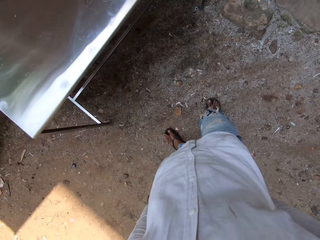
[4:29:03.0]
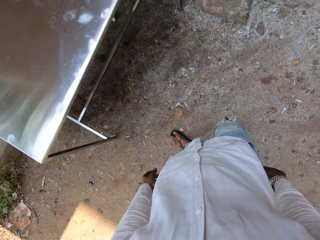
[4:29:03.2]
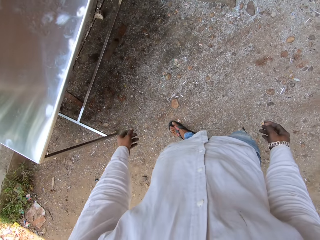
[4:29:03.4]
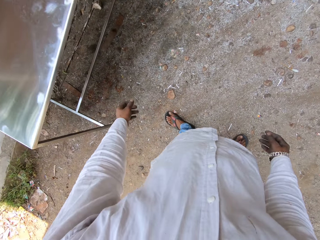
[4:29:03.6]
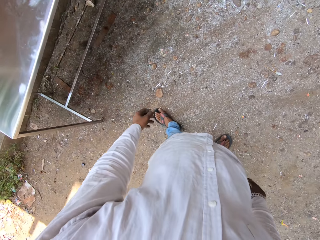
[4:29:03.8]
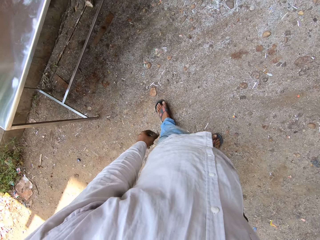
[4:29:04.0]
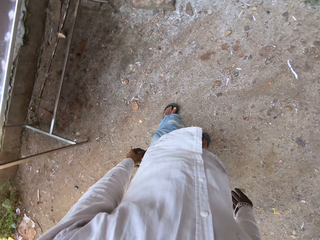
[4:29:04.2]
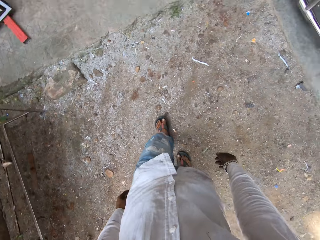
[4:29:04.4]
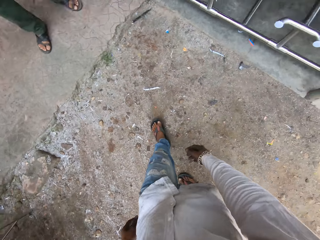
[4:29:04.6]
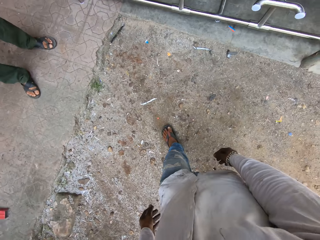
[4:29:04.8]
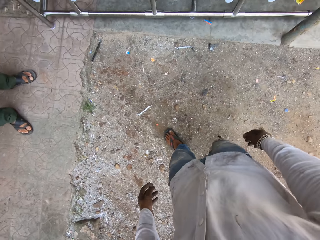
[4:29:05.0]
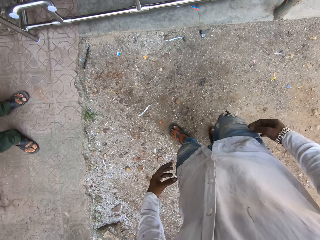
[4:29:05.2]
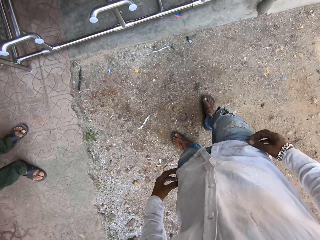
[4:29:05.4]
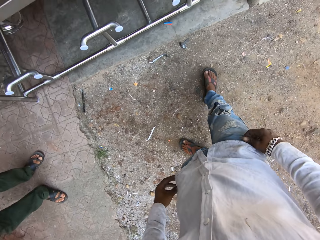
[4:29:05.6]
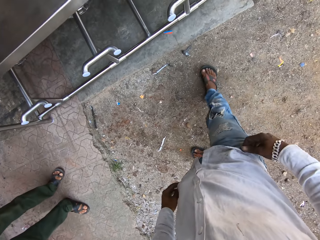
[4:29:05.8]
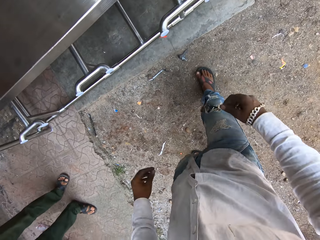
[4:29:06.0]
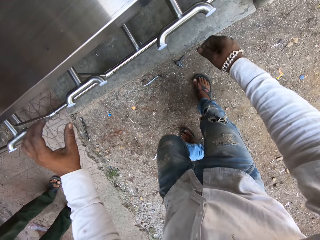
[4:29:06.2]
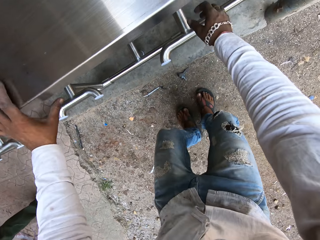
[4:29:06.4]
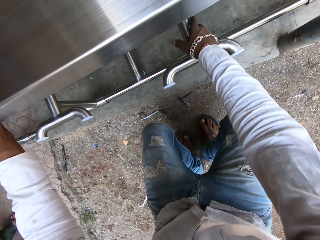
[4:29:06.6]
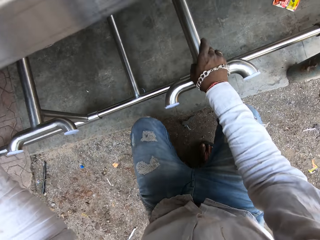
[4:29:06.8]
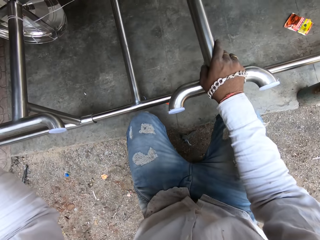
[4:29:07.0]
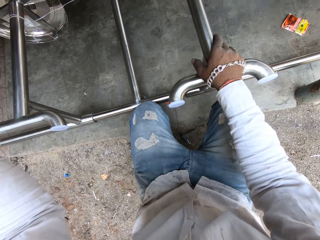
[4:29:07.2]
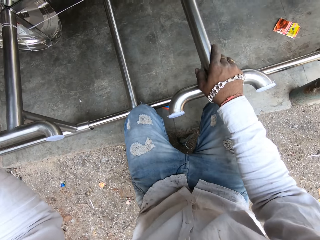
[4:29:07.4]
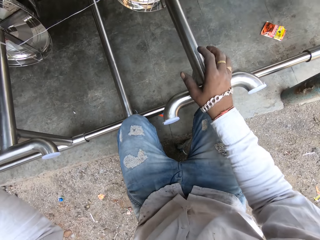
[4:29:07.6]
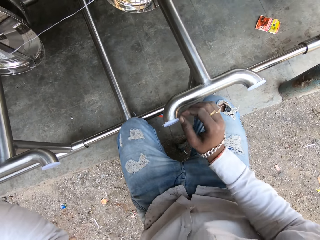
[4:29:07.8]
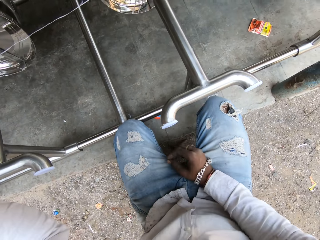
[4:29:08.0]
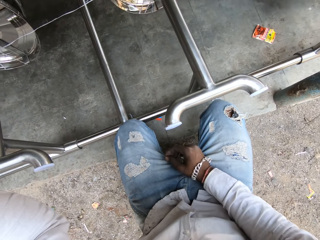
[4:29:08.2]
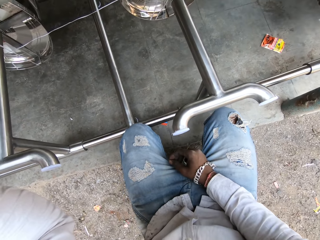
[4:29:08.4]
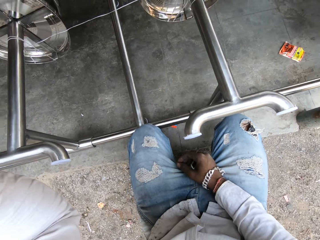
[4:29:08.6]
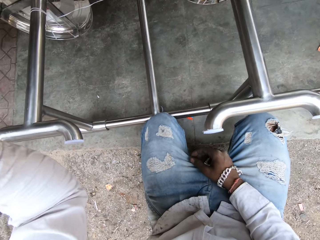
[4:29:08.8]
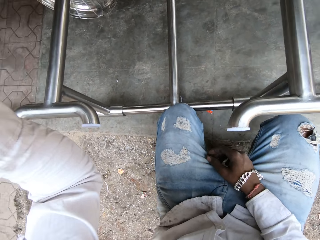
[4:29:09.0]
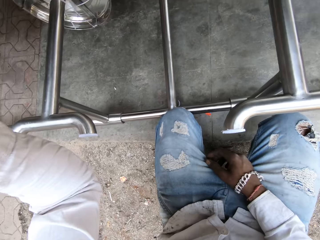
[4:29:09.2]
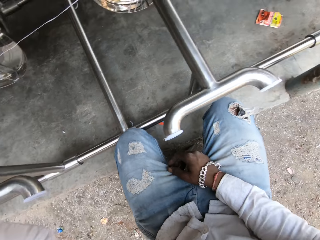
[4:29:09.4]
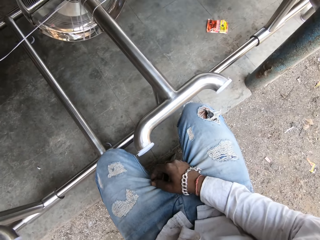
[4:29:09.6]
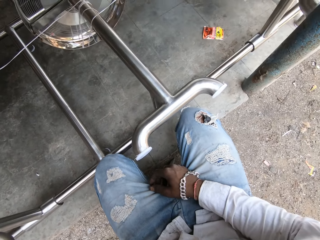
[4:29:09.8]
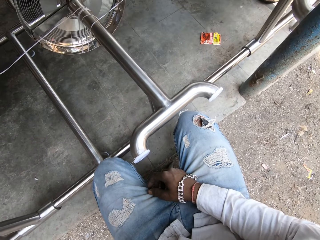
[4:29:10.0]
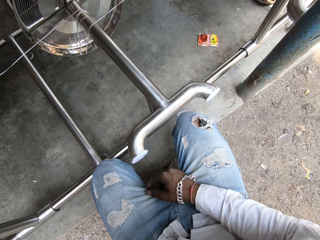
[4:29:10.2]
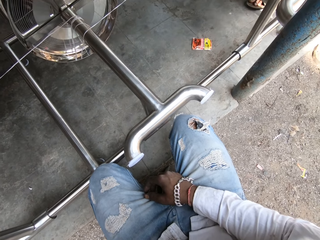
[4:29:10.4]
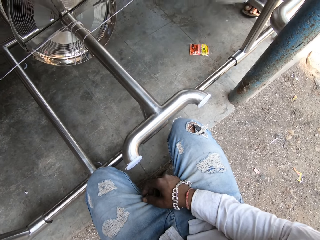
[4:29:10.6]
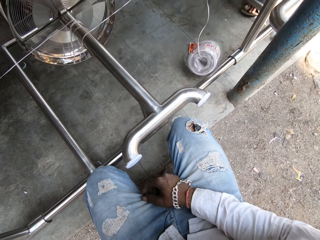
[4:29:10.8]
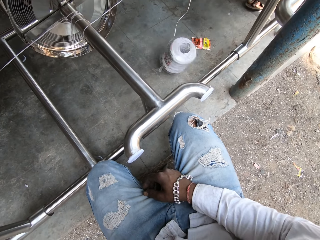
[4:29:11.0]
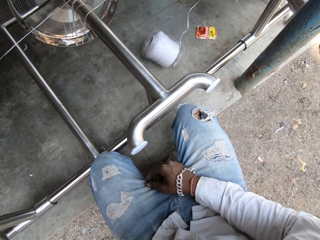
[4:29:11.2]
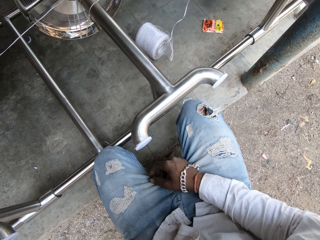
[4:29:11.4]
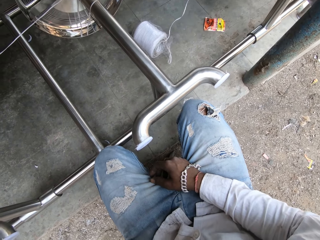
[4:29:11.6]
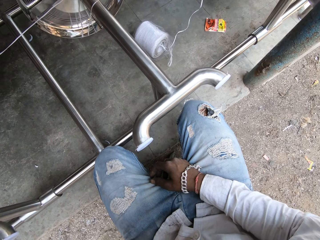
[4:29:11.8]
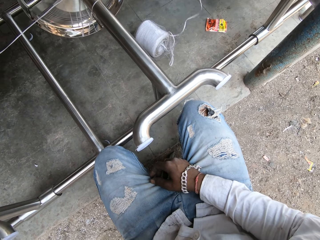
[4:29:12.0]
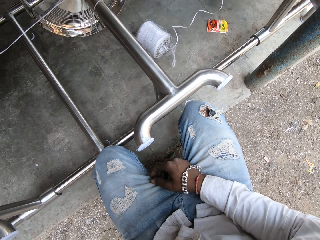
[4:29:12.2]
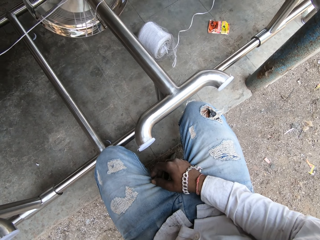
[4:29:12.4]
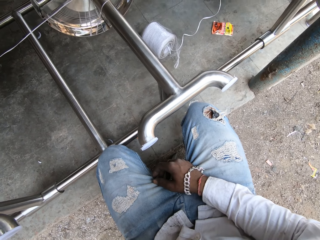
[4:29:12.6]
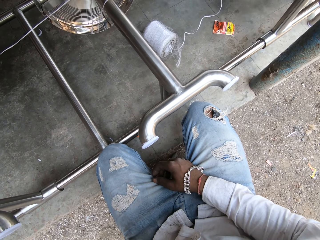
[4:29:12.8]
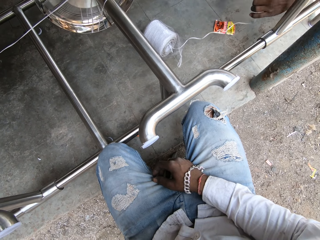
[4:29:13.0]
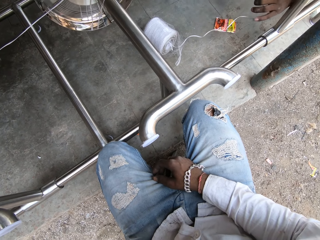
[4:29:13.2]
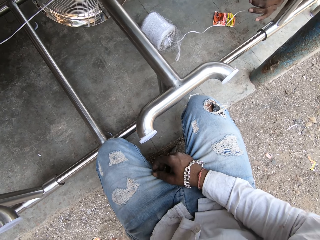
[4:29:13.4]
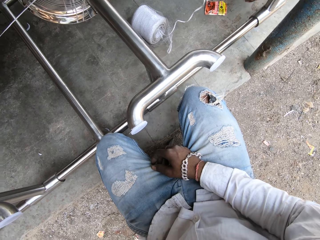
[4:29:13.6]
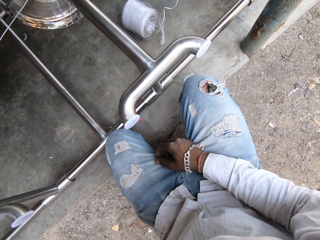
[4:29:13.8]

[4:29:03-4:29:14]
The camera wearer walks back. They squat. They kneel down. They lift the left hand. They pull the stand with the right hand. They look around.

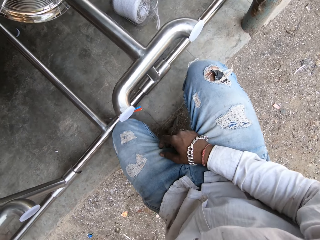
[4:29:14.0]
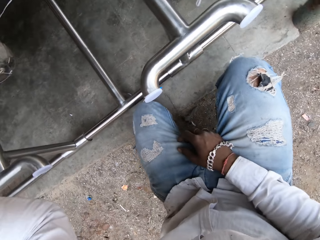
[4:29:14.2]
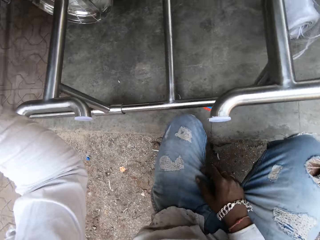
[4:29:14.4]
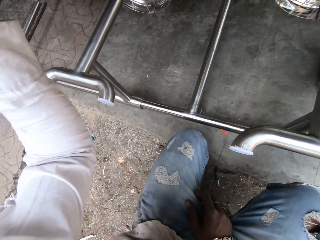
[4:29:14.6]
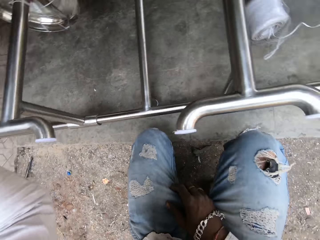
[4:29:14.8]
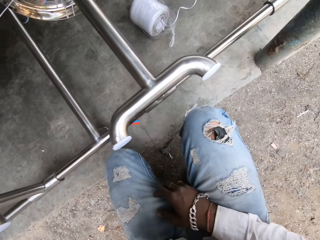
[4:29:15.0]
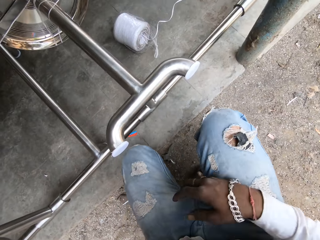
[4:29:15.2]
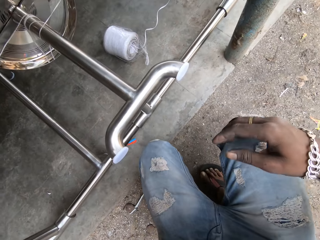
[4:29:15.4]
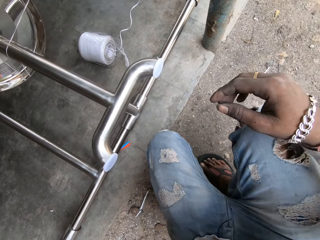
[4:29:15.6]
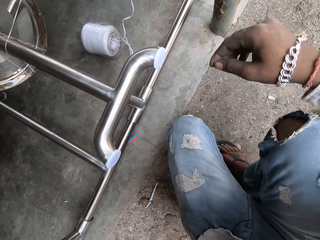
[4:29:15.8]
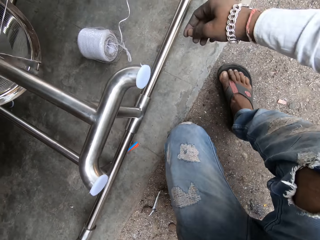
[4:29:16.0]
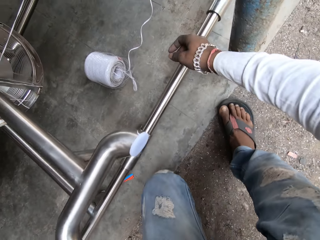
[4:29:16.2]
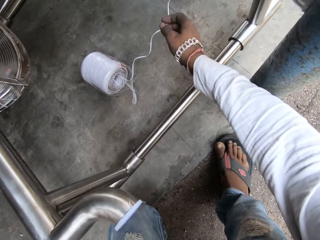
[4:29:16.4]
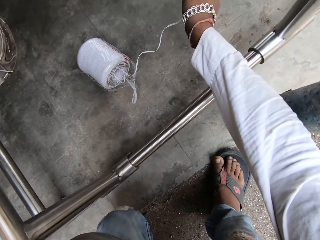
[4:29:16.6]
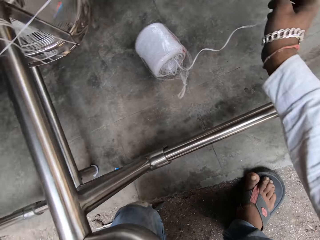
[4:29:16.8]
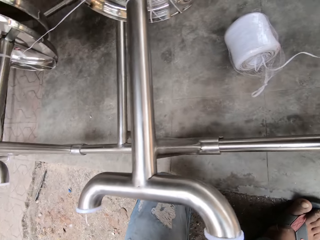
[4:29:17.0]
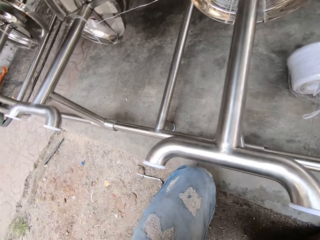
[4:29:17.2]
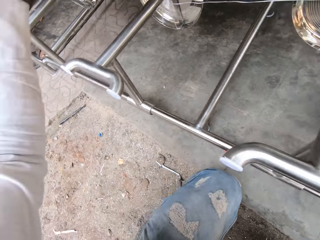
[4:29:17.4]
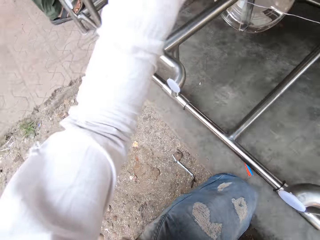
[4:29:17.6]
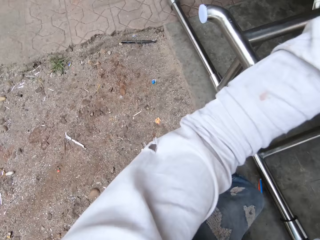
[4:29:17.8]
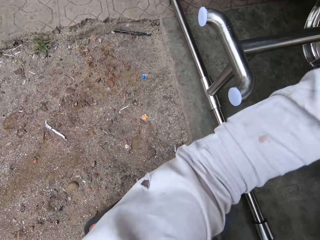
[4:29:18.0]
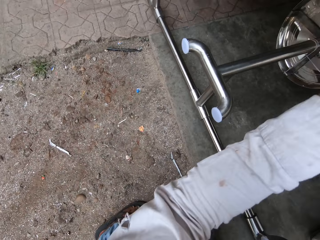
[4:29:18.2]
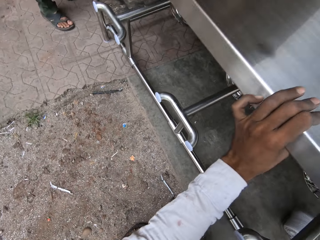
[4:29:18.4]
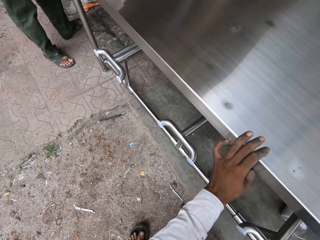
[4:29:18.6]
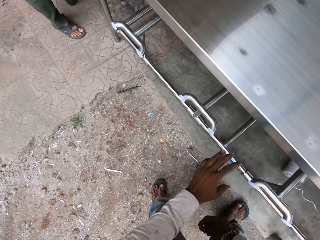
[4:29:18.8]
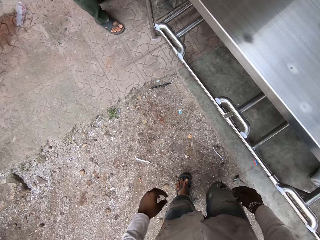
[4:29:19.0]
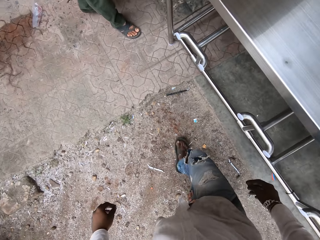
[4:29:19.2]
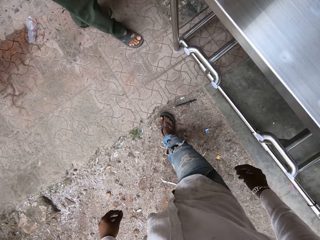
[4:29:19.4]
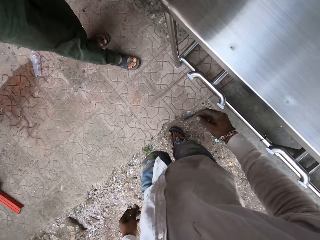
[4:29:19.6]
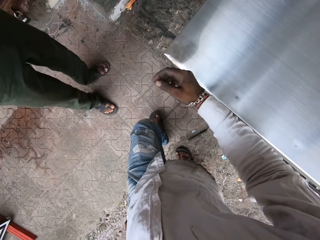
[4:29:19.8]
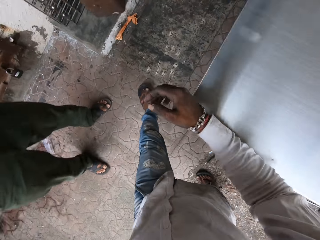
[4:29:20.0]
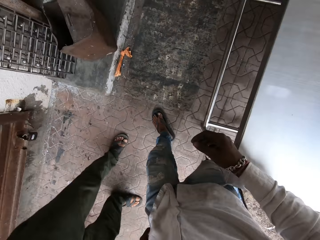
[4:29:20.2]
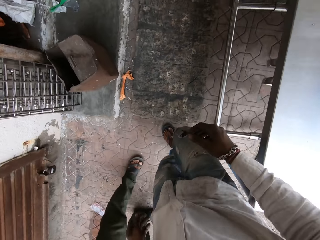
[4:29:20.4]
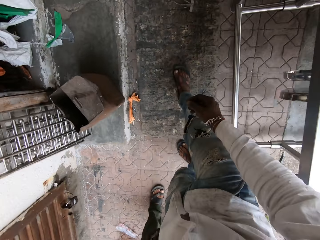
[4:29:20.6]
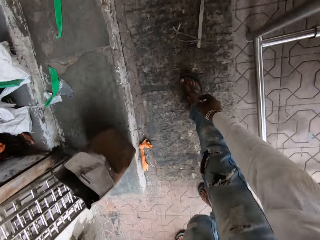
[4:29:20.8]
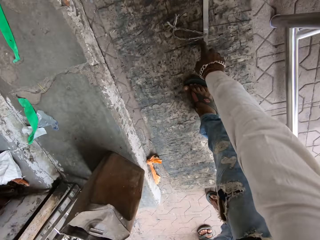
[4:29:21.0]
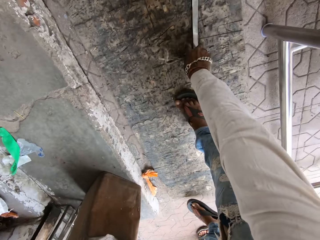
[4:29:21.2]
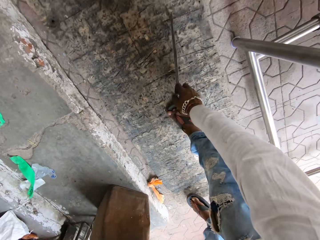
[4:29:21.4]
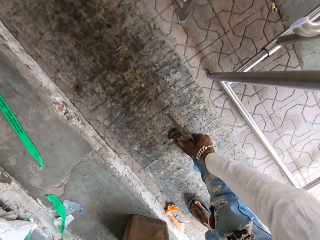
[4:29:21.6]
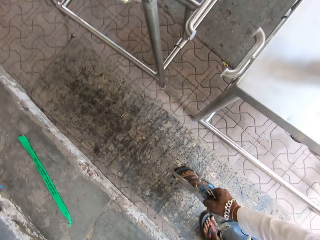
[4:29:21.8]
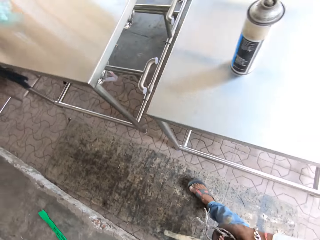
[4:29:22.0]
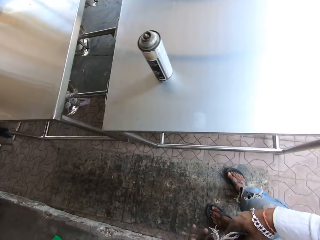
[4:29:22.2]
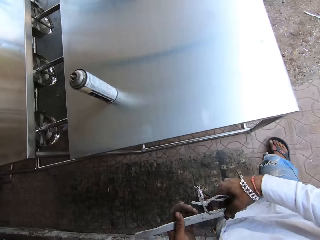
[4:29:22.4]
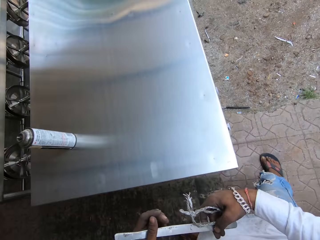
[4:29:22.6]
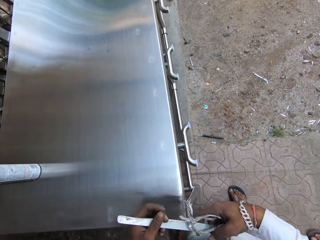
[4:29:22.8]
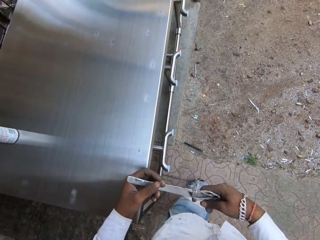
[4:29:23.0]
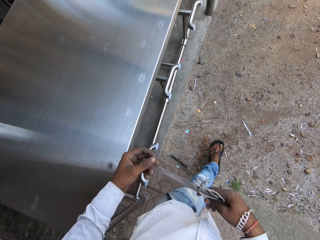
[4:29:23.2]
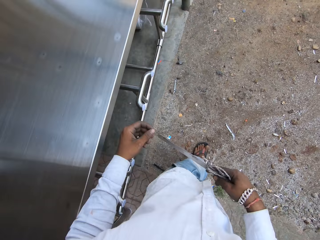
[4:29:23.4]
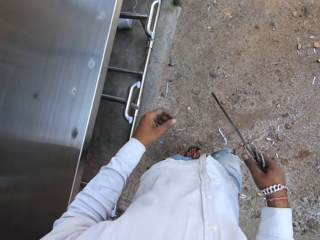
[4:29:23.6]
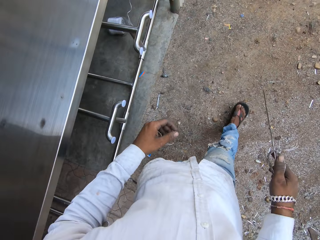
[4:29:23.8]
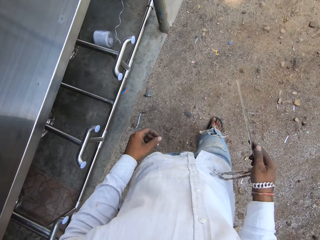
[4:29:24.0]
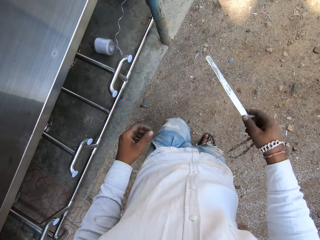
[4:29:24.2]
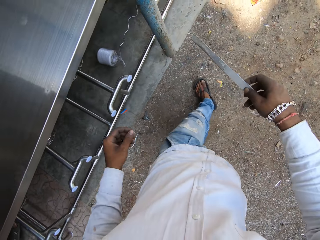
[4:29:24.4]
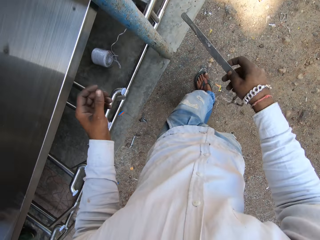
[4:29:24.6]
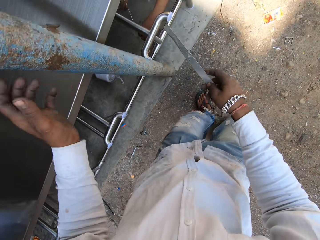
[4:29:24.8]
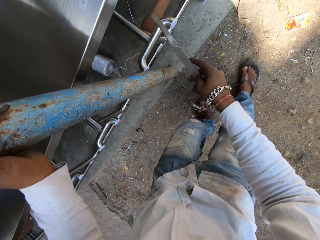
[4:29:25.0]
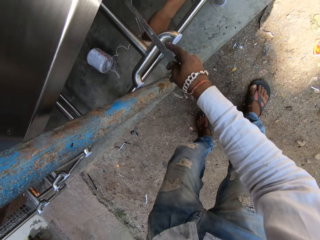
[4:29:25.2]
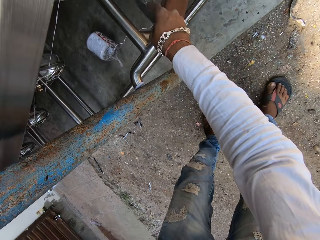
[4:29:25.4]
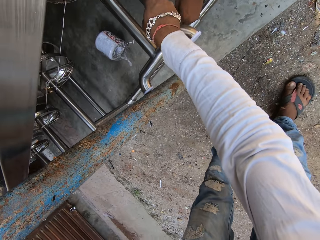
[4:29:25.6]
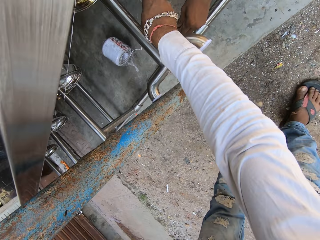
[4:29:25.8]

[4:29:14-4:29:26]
The camera wearer stretches the right hand. They hold on a string under a table. They look around. They stand. They walk ahead. They pick up a knife from the ground. They walk ahead.
